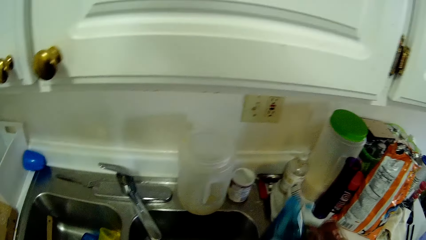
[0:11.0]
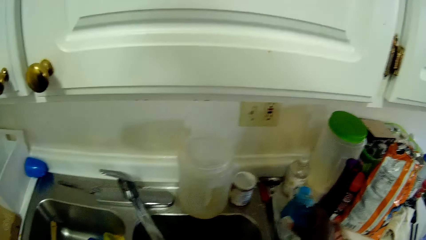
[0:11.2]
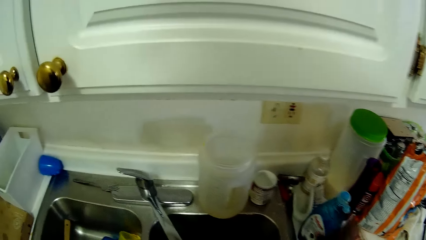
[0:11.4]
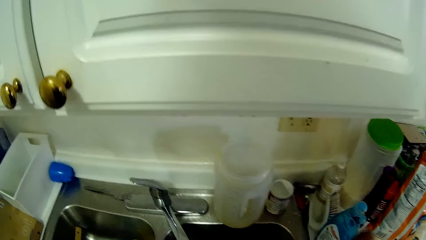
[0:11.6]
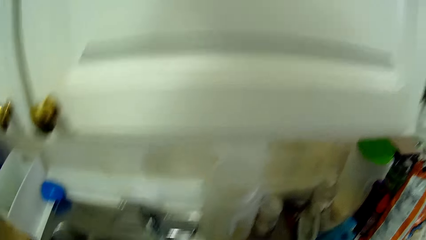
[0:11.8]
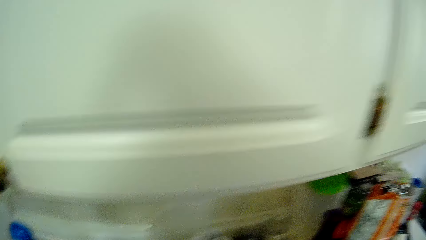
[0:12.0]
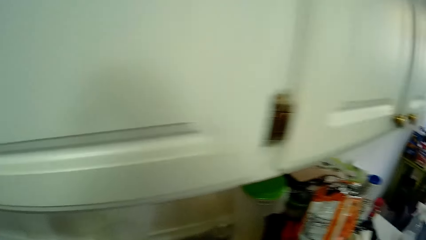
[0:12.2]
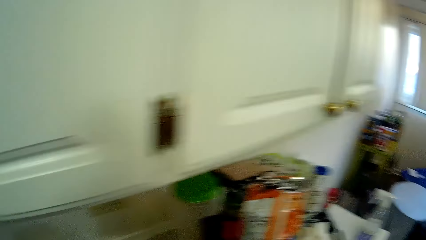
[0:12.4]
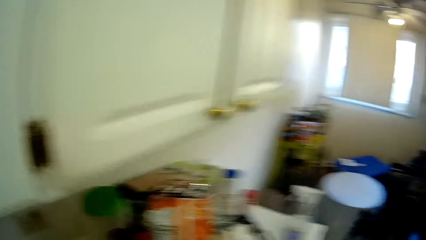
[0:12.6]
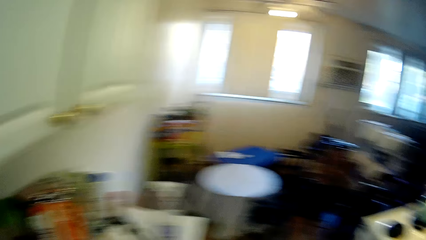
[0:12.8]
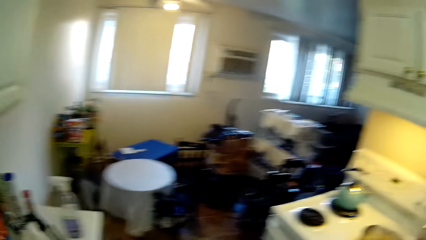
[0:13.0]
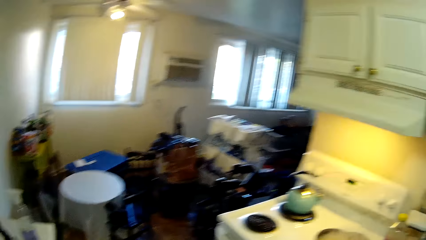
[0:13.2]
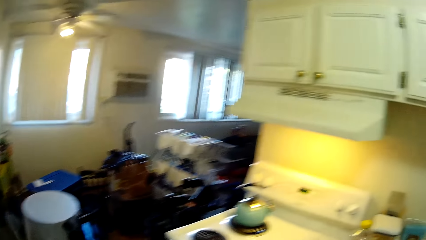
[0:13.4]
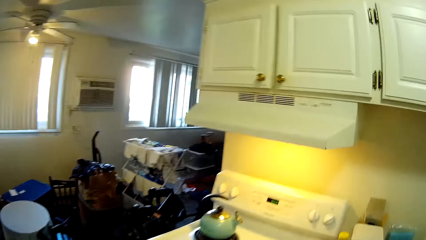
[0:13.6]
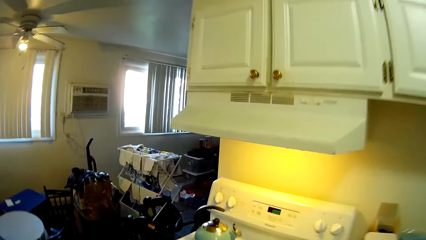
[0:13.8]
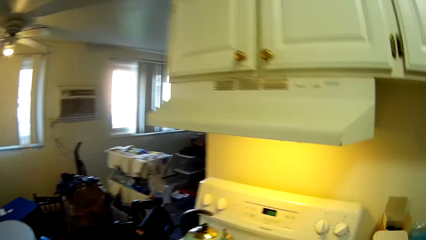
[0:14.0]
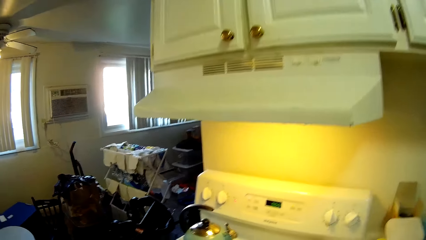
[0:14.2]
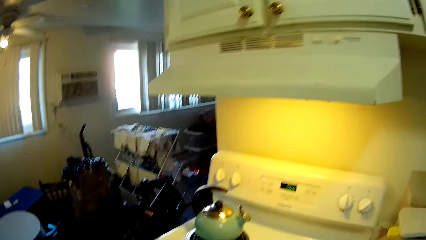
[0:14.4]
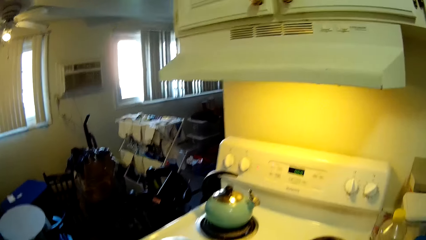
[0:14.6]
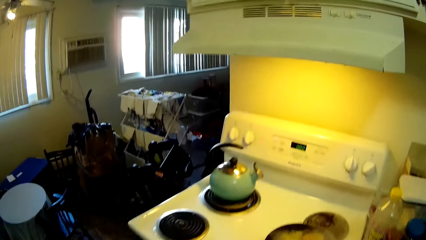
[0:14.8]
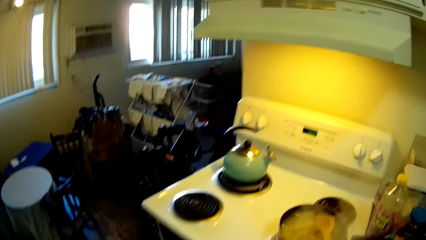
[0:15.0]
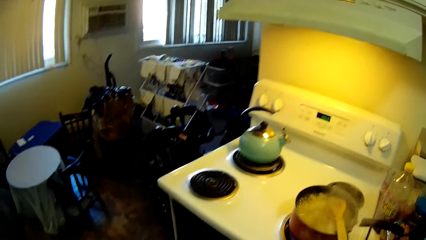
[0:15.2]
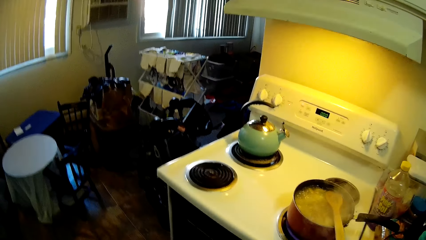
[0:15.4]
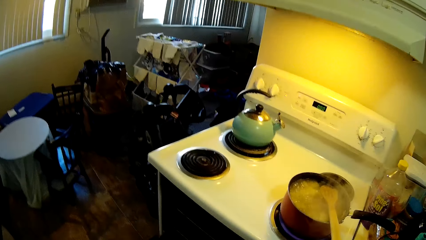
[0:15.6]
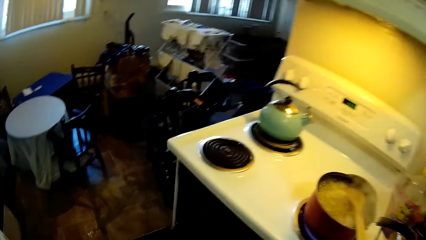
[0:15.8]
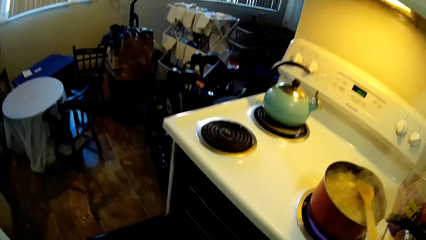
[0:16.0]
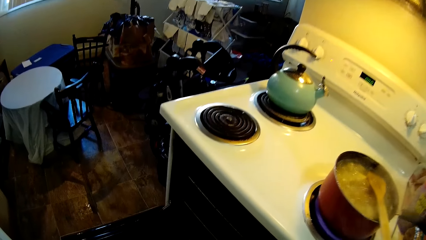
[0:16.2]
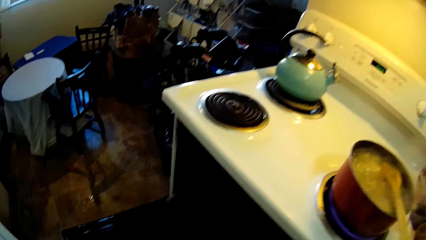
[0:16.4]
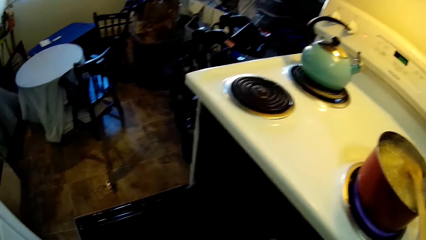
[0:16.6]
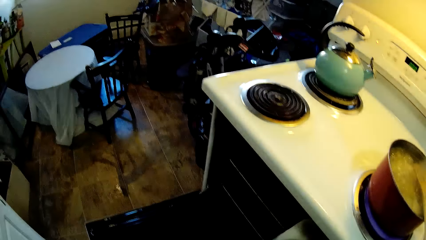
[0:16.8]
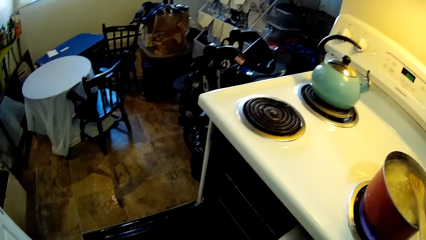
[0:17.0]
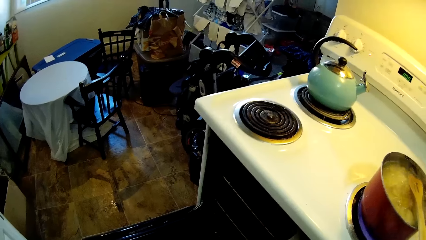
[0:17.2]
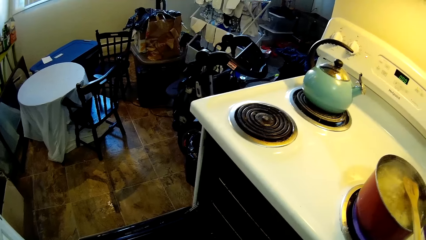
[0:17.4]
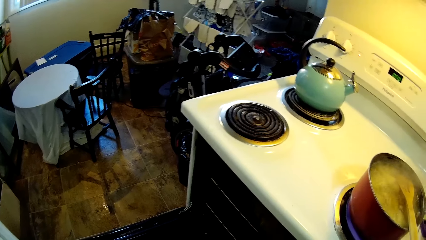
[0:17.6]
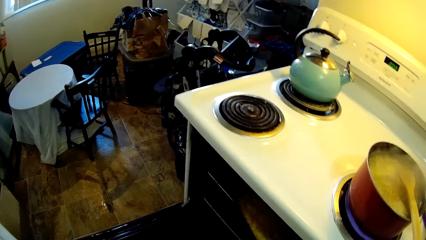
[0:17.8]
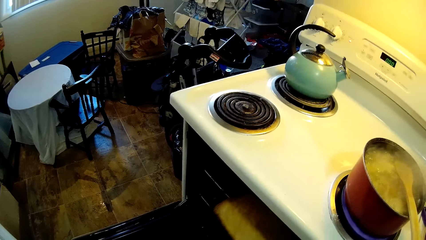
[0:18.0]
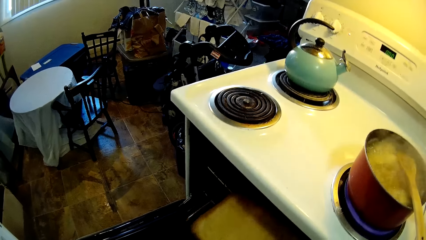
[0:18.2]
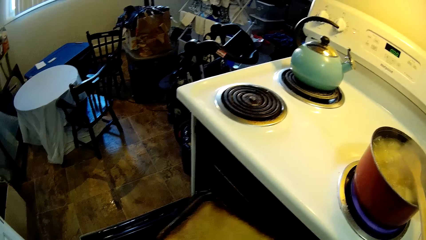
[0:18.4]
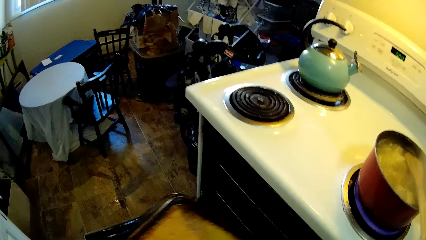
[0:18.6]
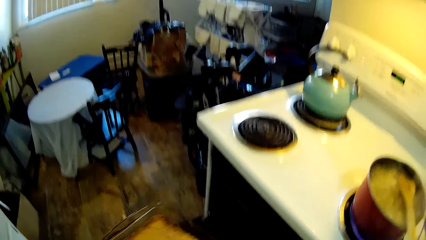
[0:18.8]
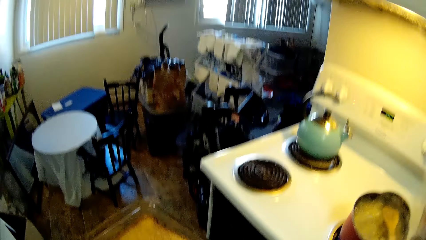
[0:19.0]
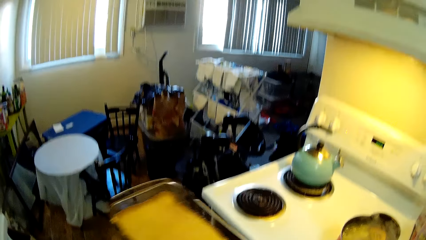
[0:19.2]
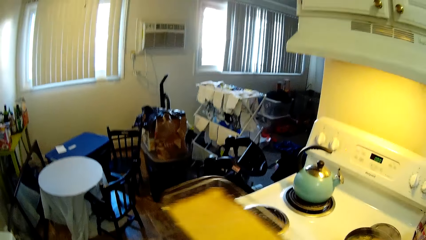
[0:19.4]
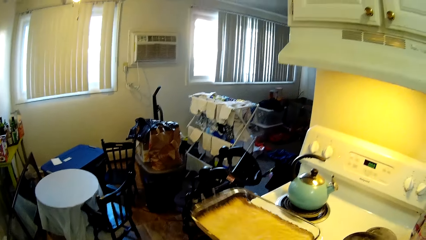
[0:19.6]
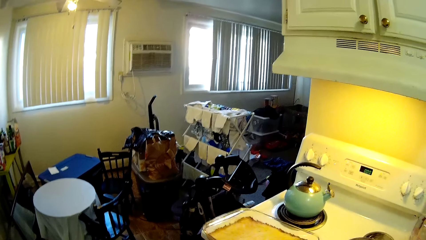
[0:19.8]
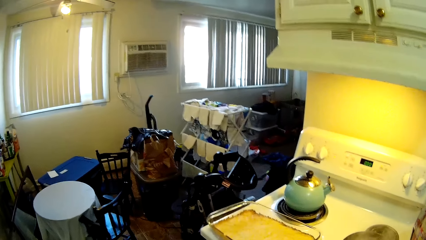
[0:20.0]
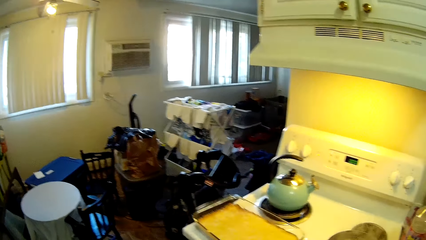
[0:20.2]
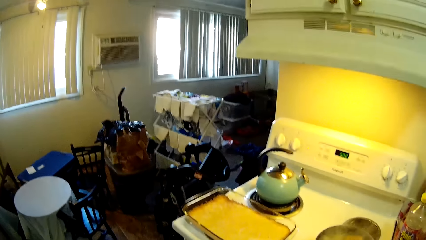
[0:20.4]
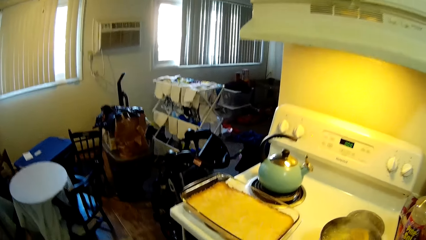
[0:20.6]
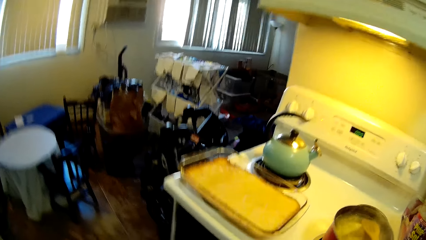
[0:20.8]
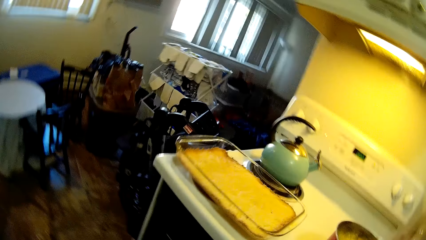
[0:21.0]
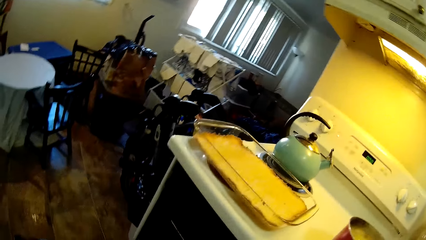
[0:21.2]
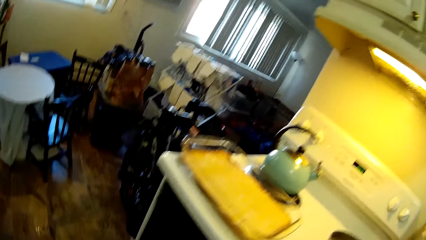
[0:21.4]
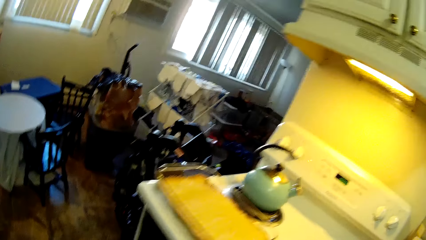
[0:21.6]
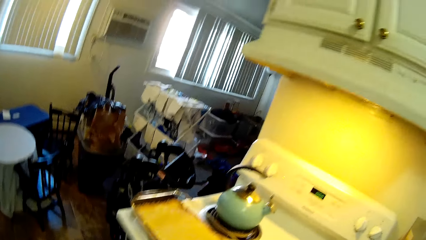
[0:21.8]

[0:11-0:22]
The camera wearer drops the soap on the countertop with her right hand. She drops something in the sink. She moves to the cooker. She opens the oven. She removes a cake in a container from the oven with her right hand. She drops the cake in the container on a left side of a gas burner with her right hand.

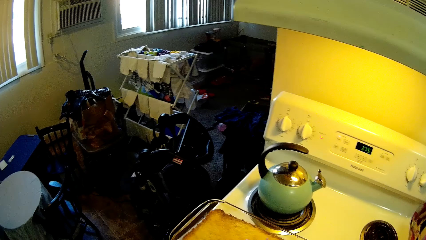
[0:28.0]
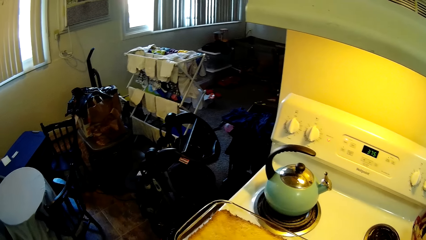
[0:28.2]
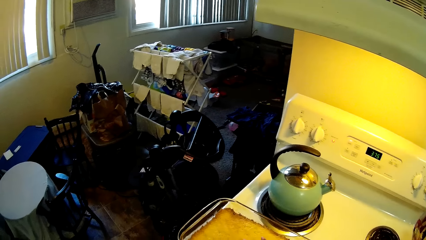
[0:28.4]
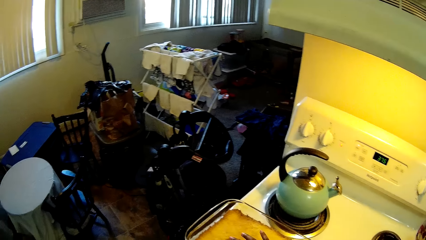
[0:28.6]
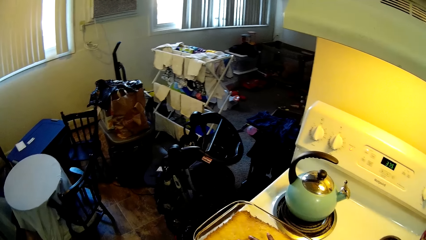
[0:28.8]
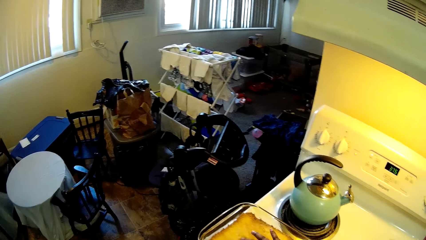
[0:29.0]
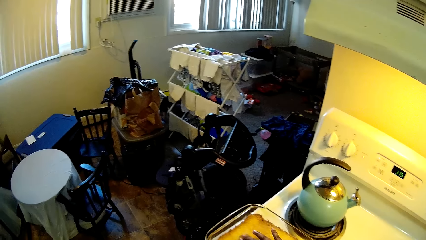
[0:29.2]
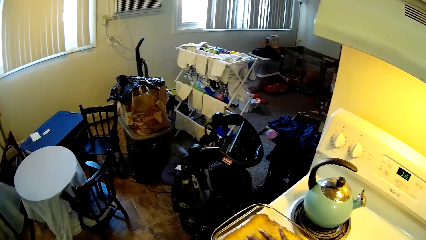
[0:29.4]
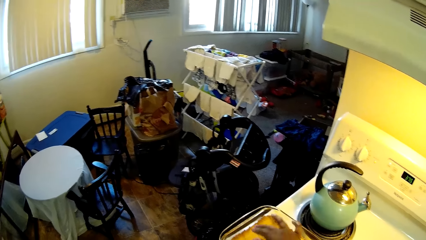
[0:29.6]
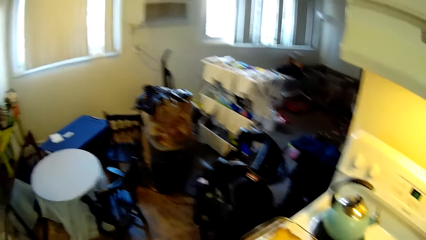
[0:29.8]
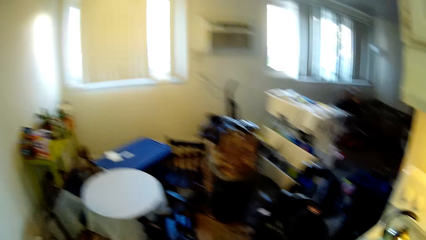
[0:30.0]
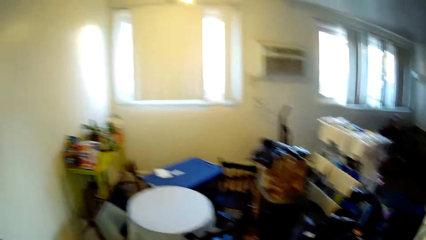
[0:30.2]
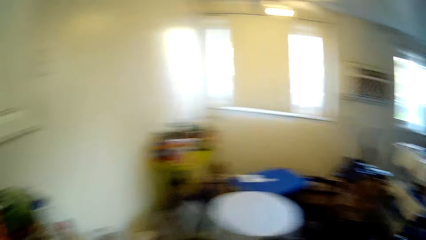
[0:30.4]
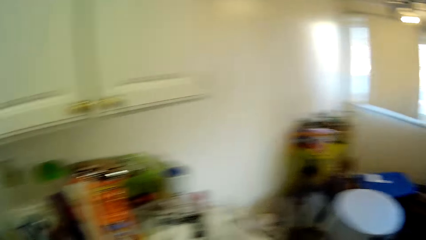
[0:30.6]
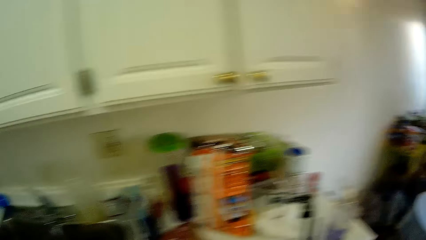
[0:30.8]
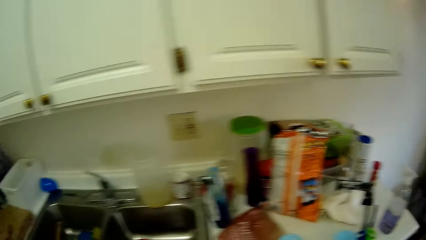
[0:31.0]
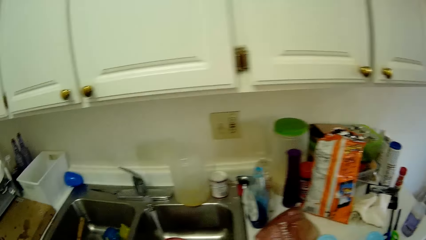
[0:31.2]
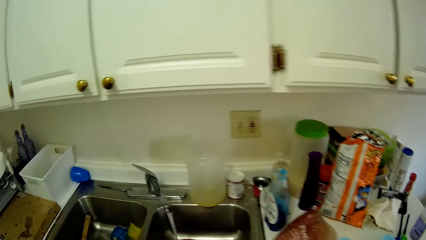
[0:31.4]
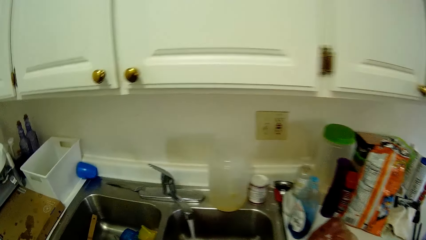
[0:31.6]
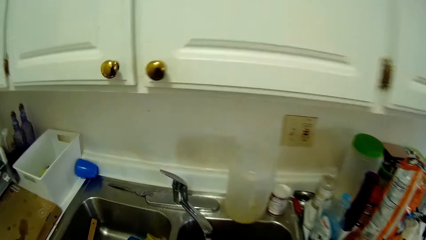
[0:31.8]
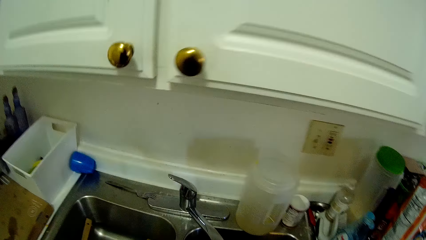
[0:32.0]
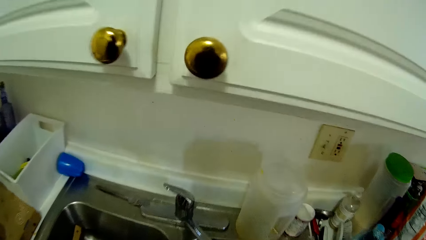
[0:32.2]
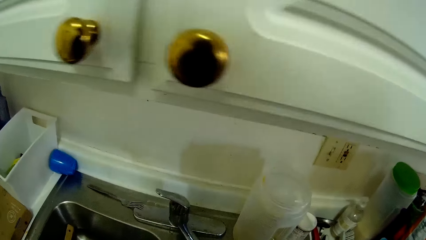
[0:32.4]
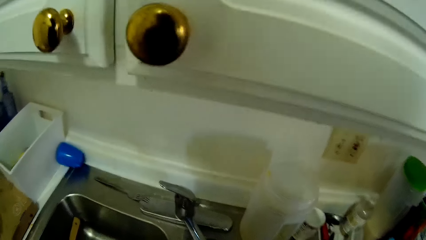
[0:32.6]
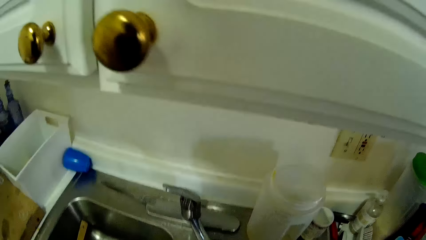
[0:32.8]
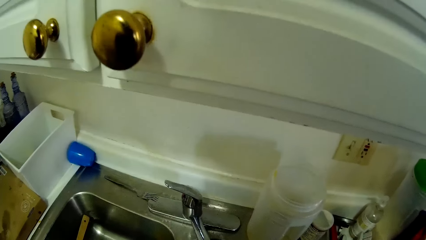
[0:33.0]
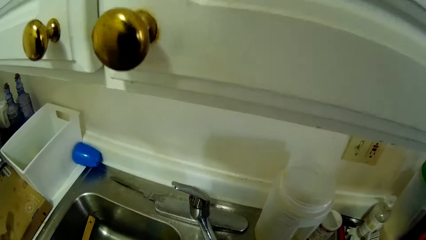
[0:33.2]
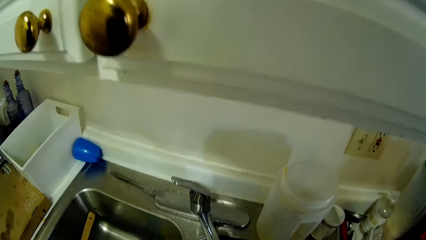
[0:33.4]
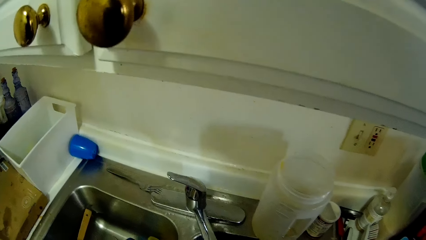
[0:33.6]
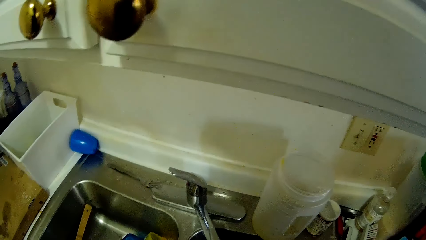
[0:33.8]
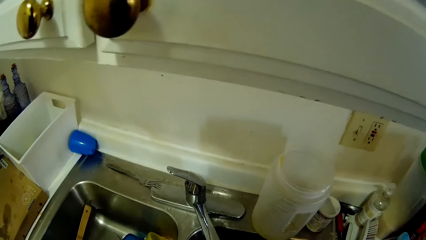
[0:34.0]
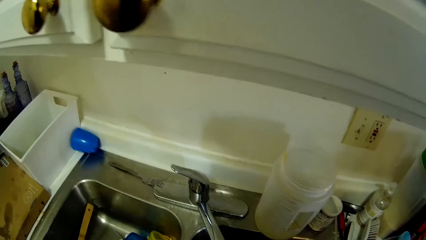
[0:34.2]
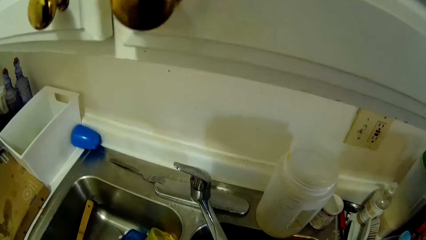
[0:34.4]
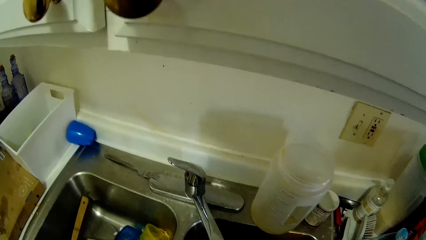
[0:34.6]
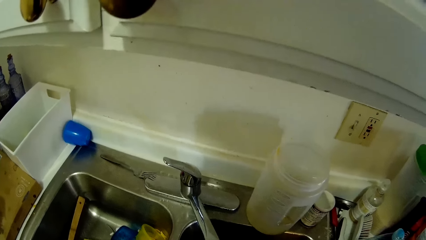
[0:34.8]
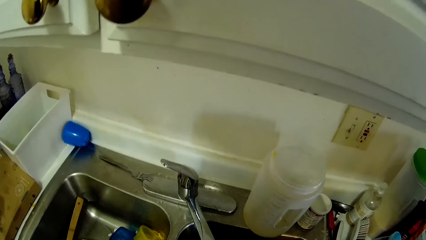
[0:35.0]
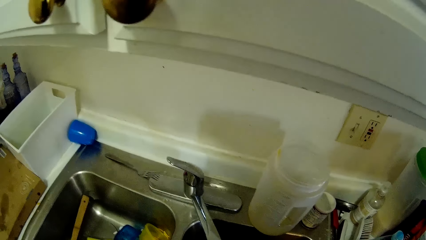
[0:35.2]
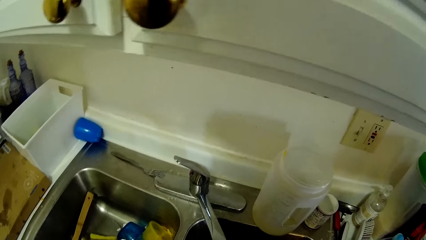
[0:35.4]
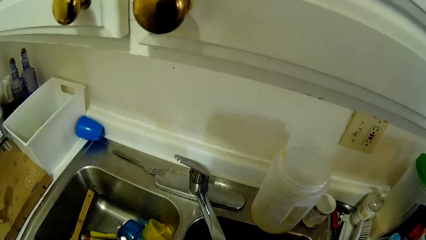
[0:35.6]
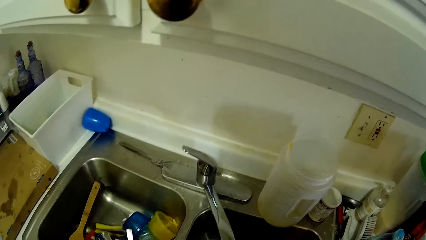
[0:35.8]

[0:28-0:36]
The camera wearer touches the cake in the container on the left side of the gas burner with her right hand. She moves to the sink.
